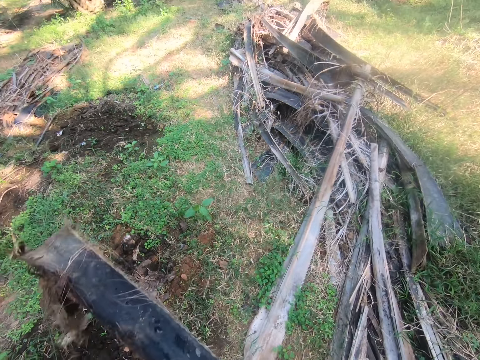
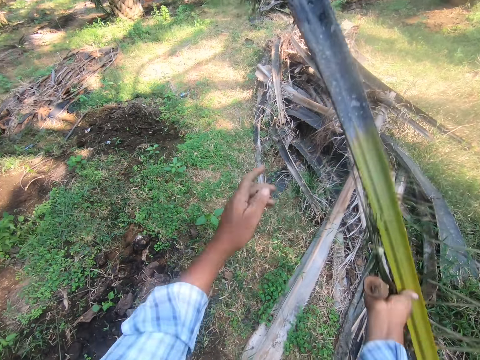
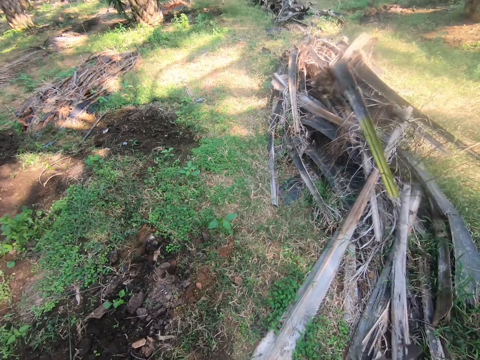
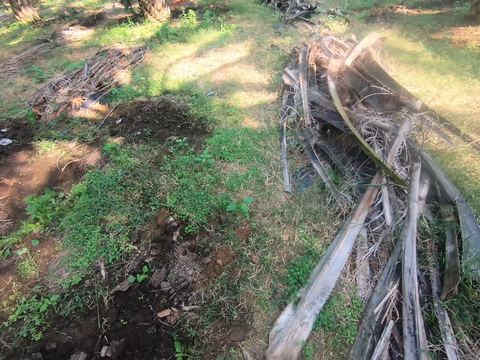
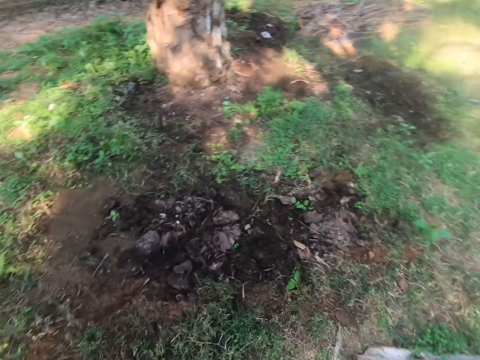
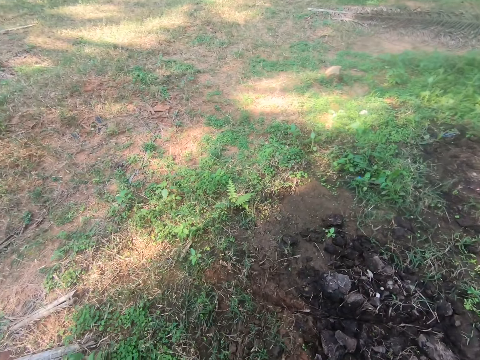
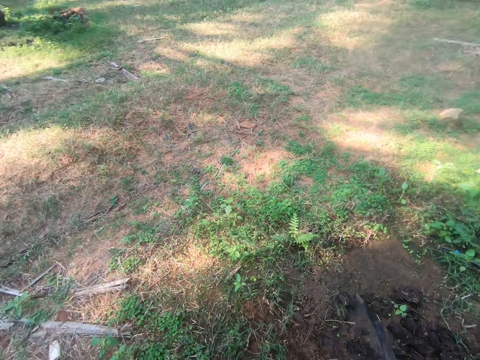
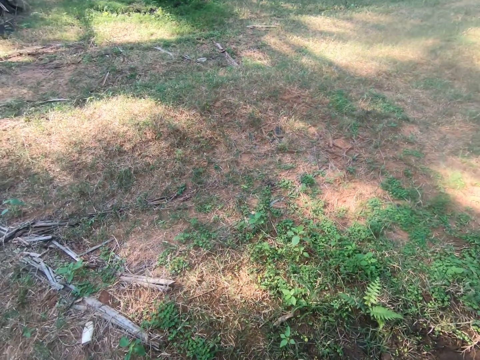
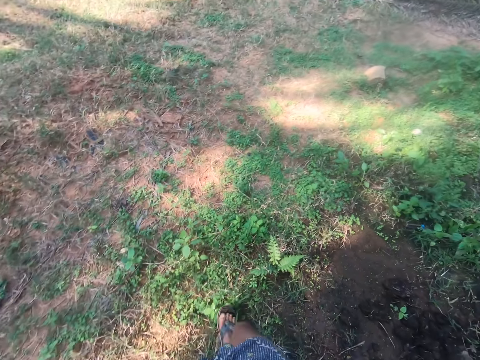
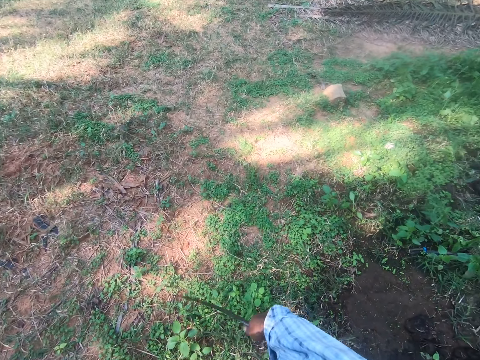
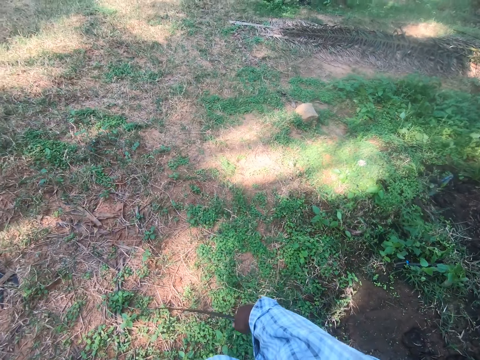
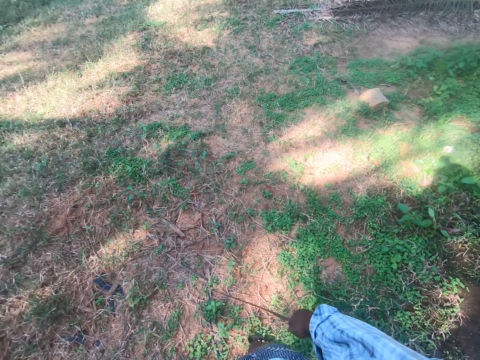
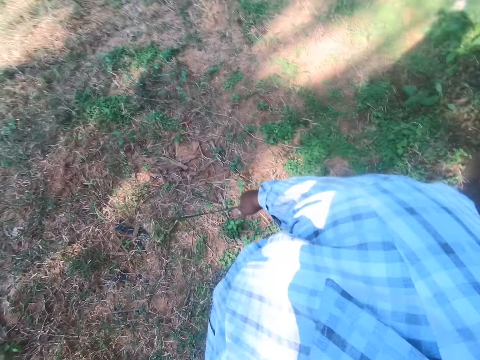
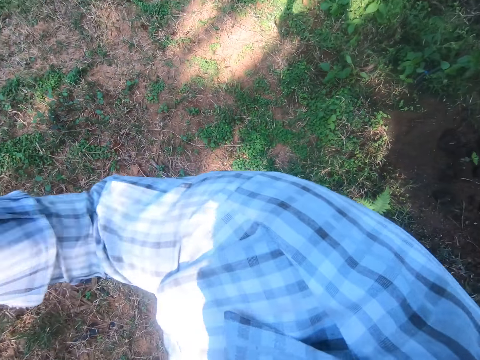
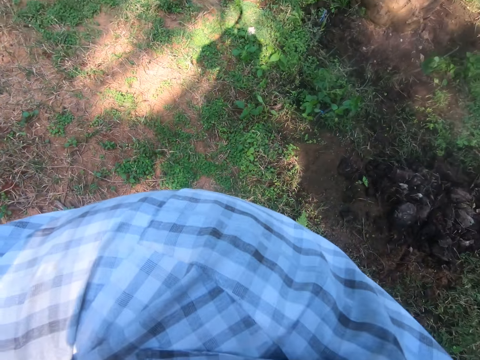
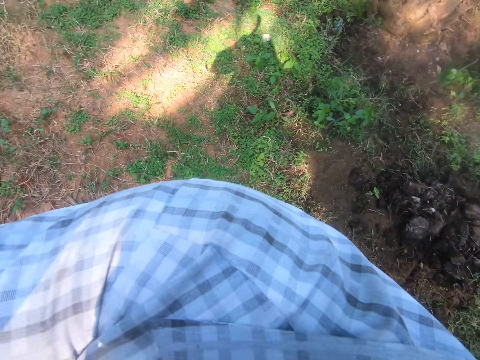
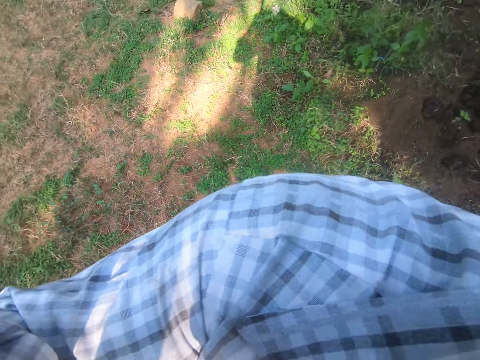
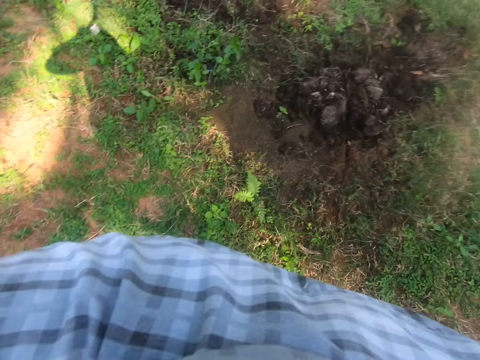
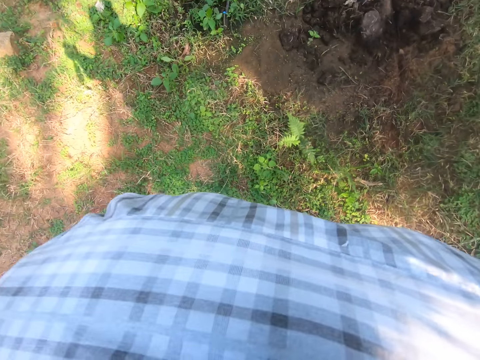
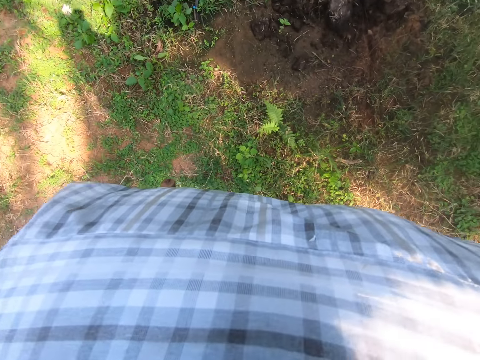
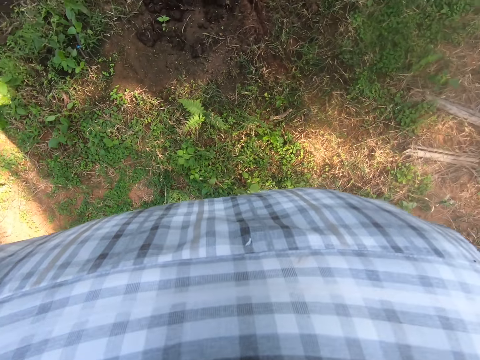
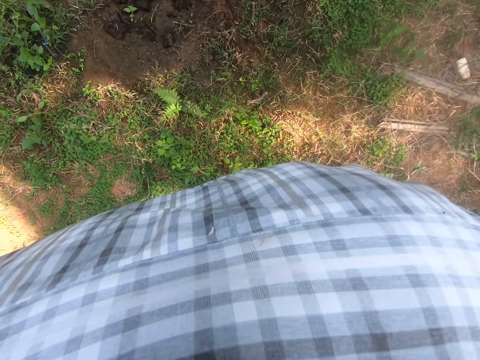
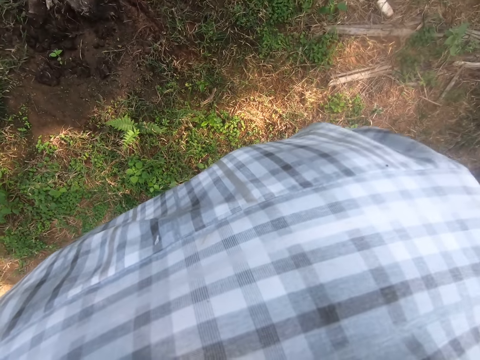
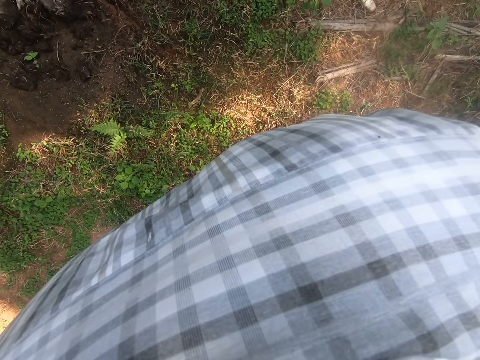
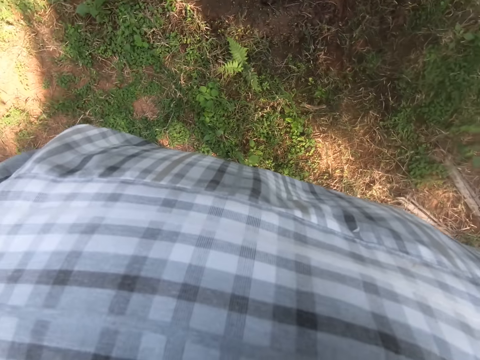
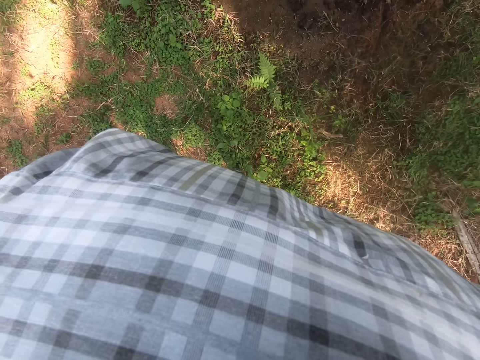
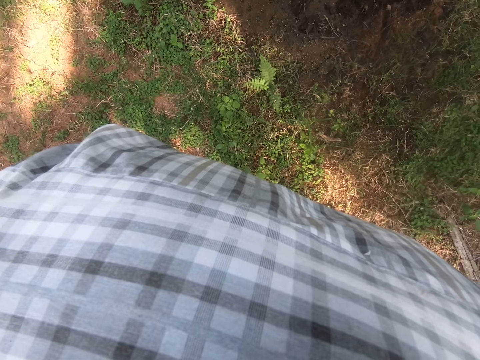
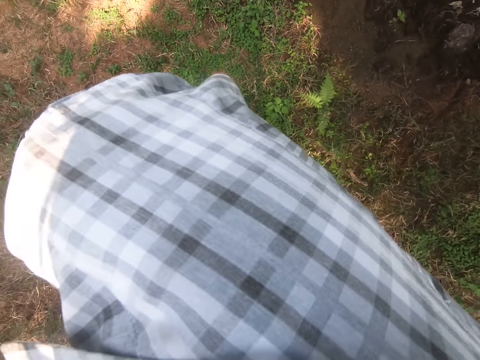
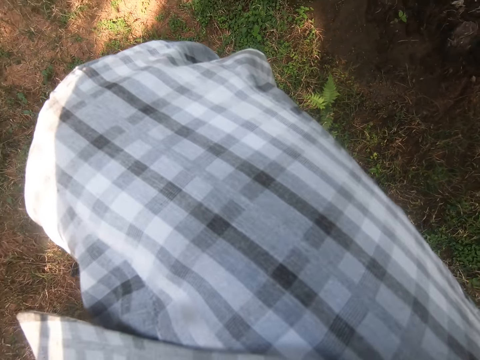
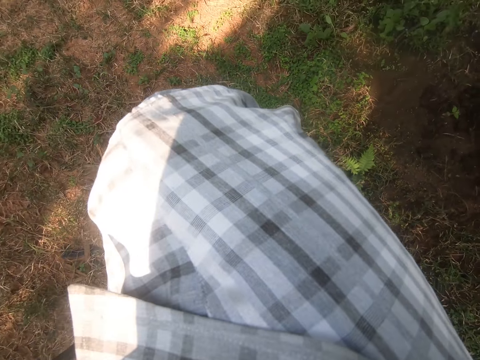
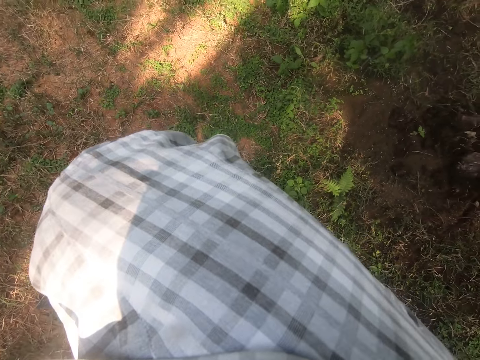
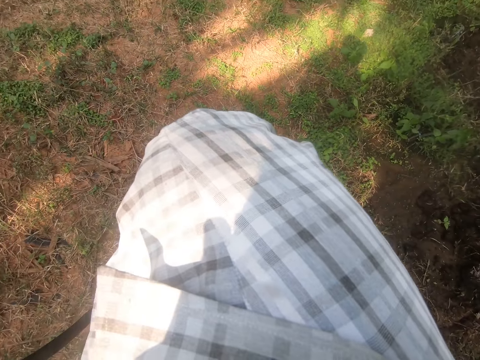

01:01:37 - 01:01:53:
The camera wearer drops the palm frond end on a pile of palm fronds on the ground. They hold a panga and walk around. They rotate the camera to the backside.

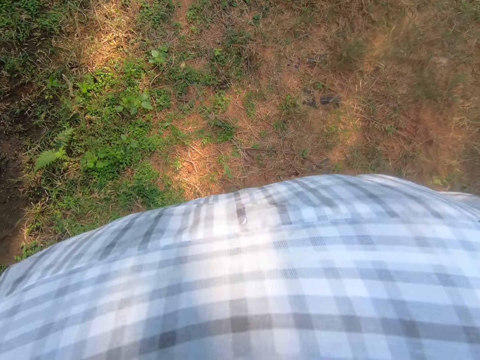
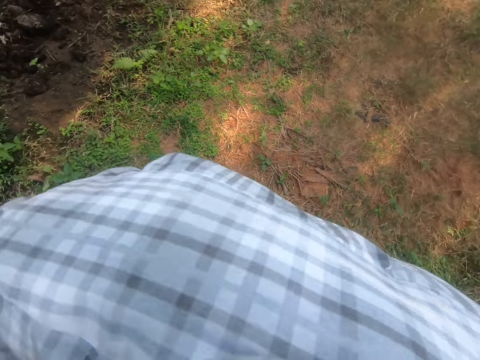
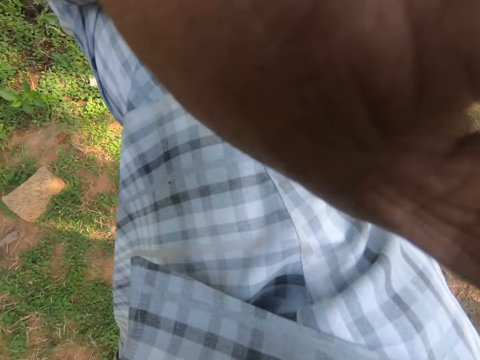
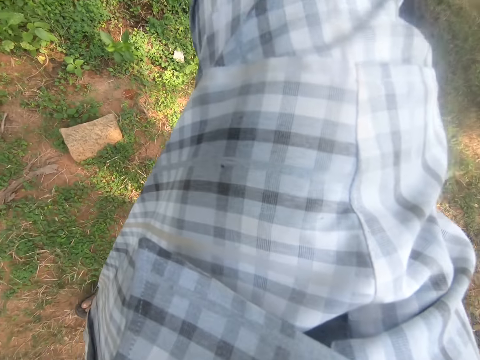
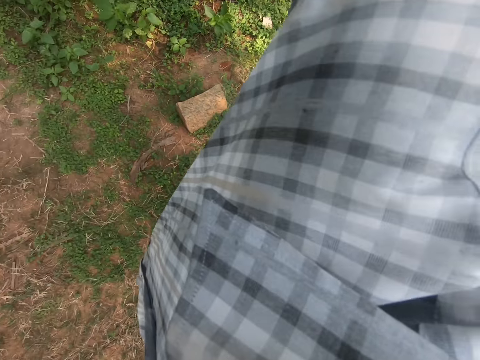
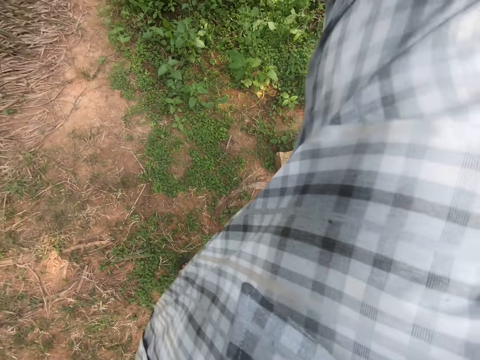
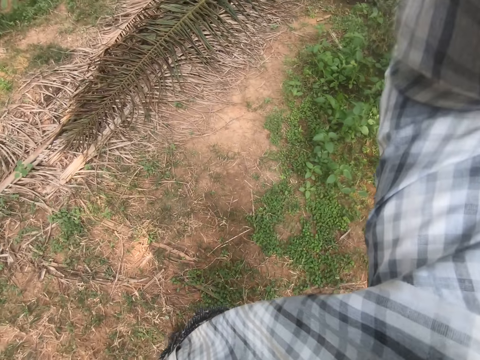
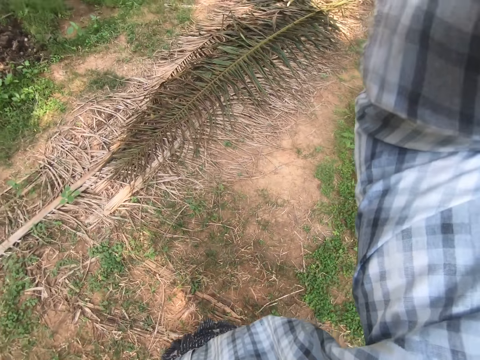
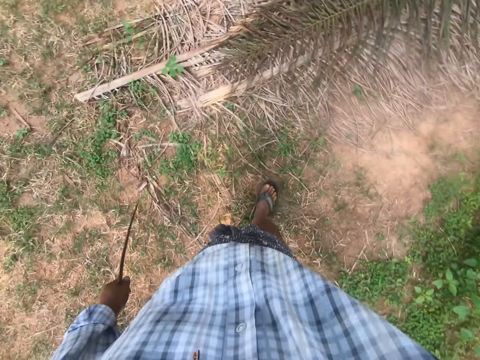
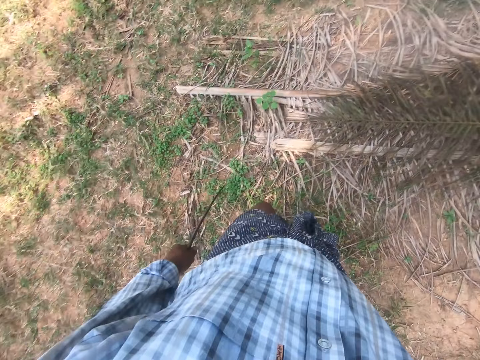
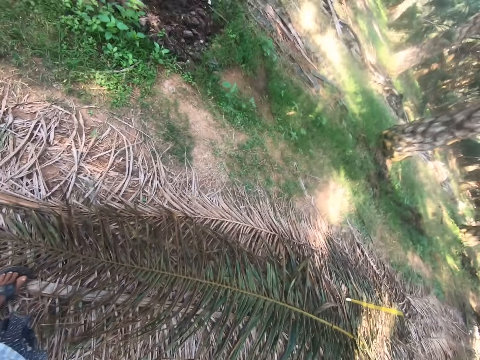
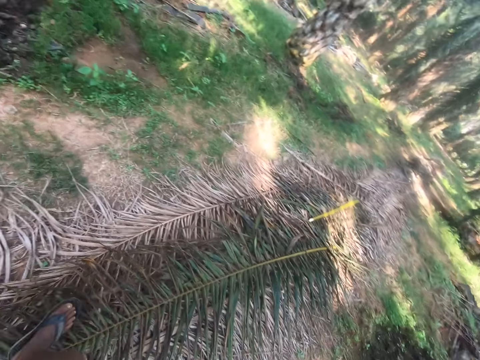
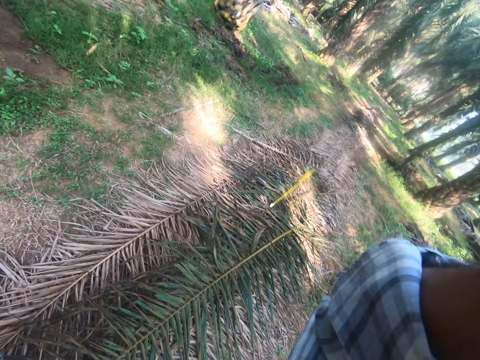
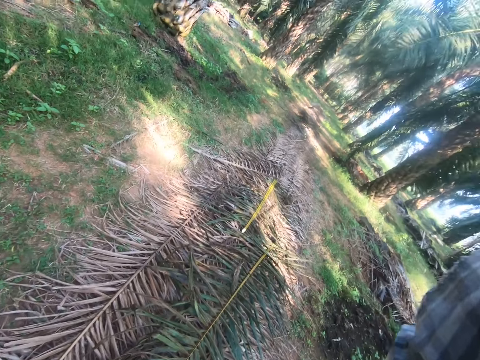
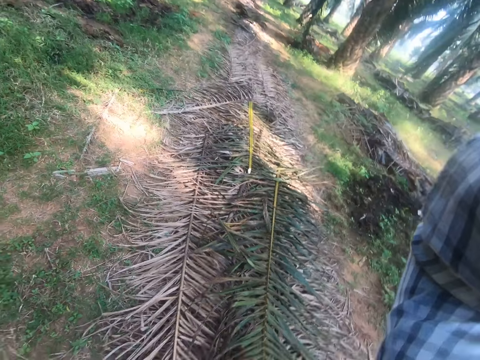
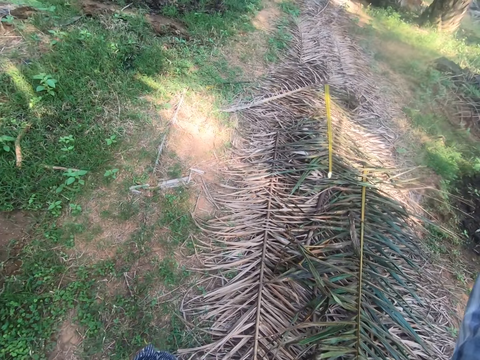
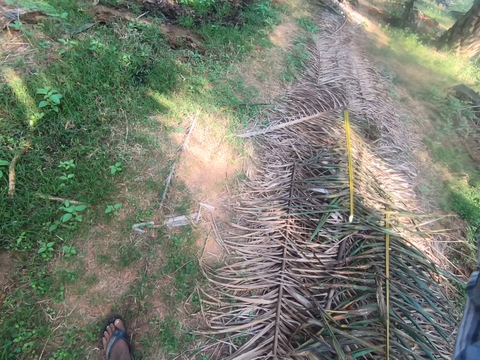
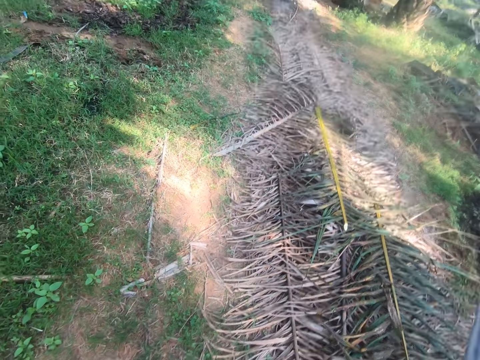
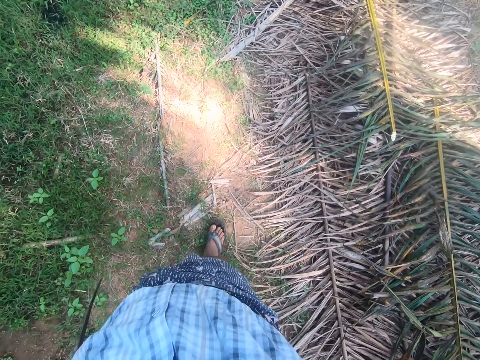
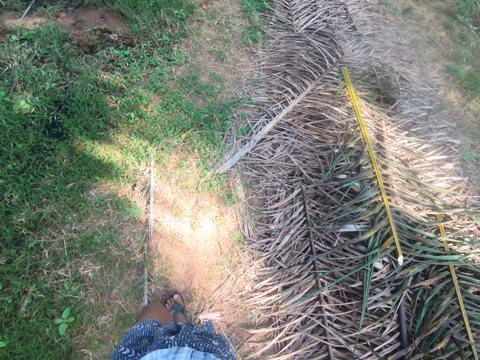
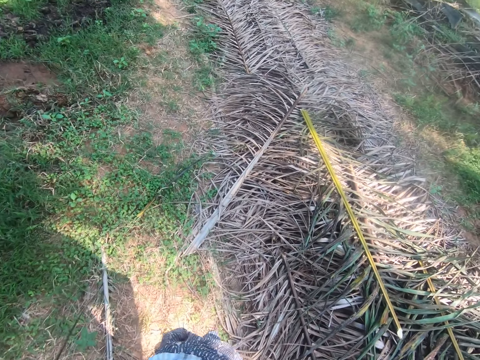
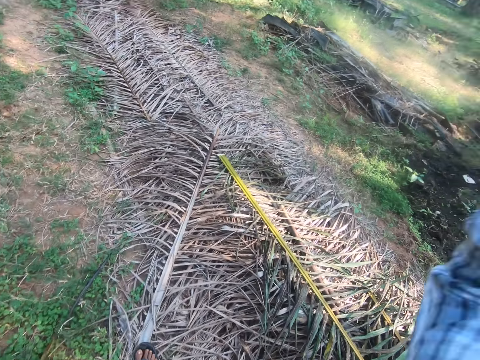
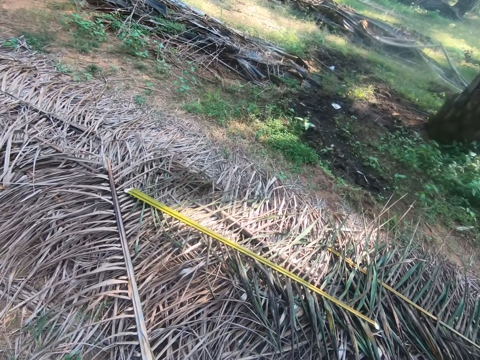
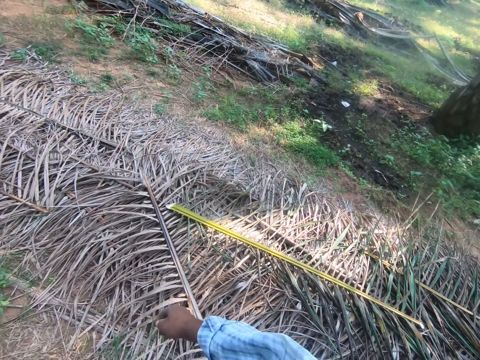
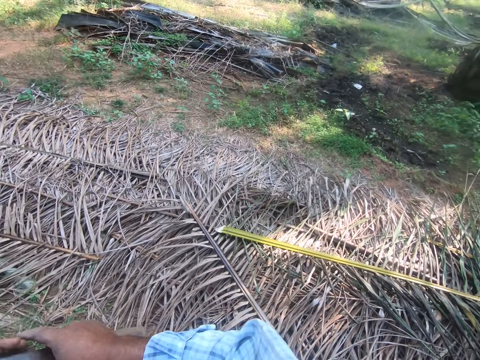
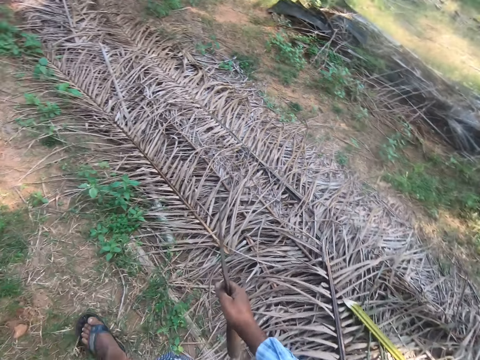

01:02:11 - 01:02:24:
The camera wearer rotates to the front. They walk on palm leaves. They walk around.
